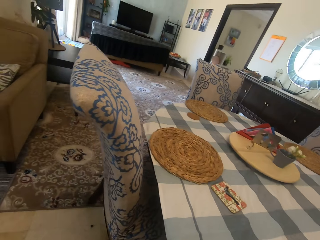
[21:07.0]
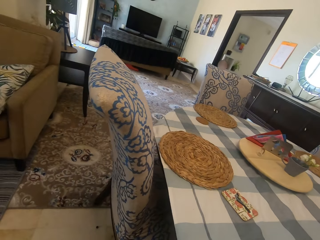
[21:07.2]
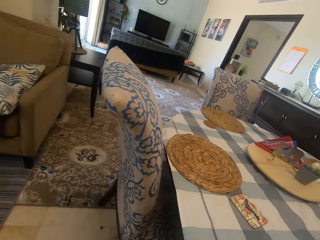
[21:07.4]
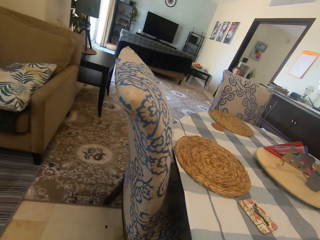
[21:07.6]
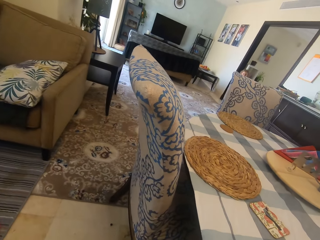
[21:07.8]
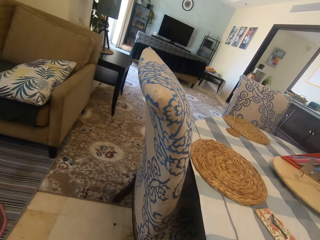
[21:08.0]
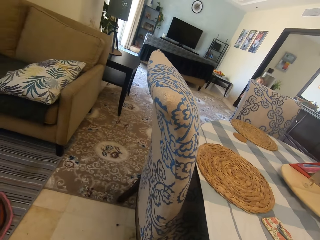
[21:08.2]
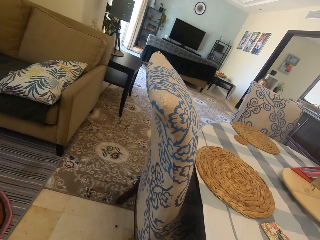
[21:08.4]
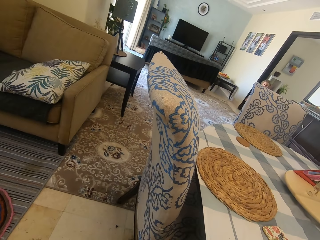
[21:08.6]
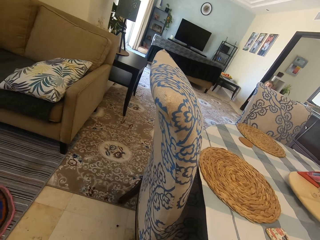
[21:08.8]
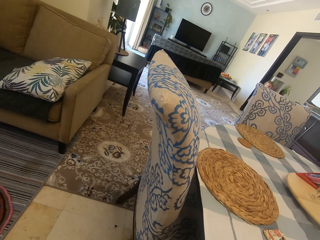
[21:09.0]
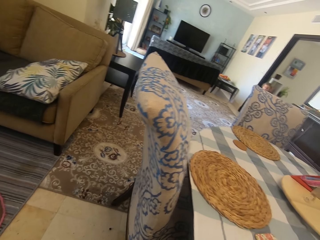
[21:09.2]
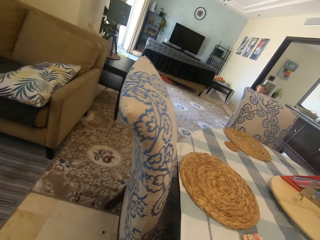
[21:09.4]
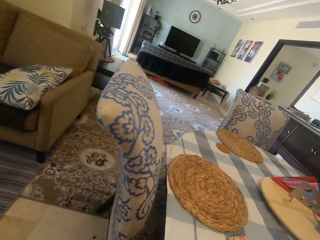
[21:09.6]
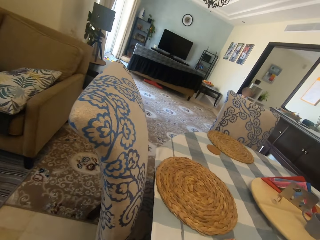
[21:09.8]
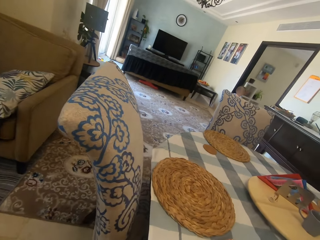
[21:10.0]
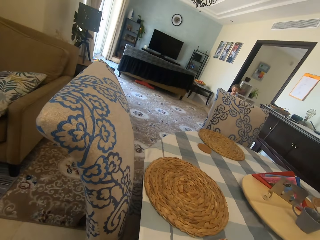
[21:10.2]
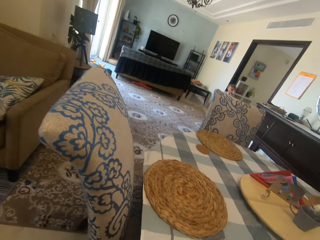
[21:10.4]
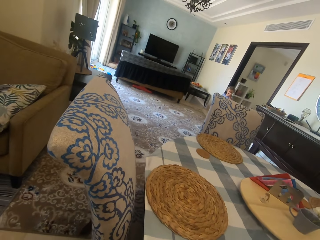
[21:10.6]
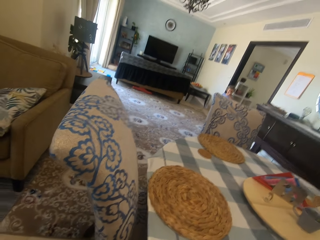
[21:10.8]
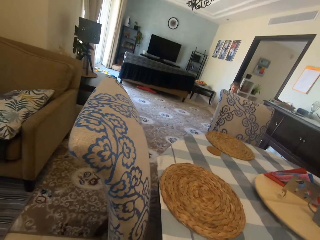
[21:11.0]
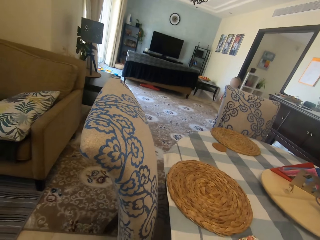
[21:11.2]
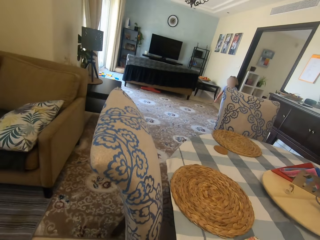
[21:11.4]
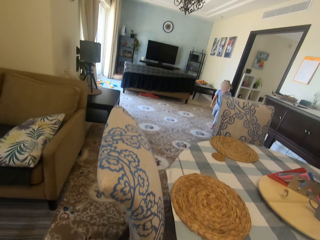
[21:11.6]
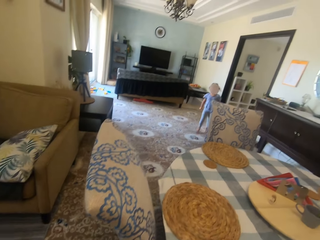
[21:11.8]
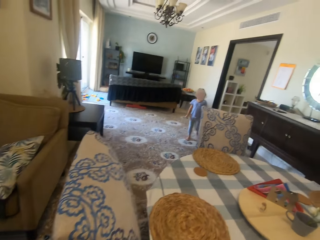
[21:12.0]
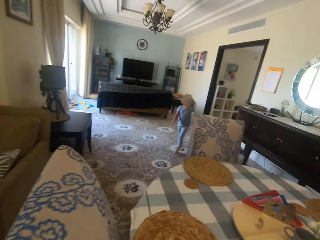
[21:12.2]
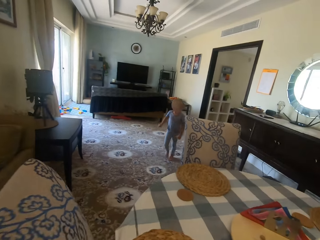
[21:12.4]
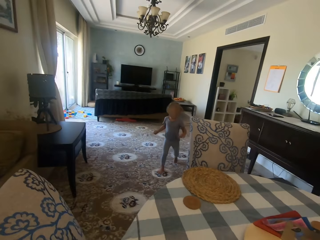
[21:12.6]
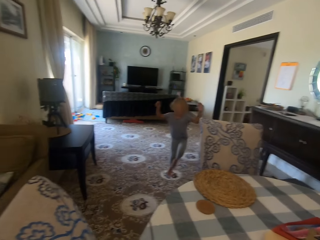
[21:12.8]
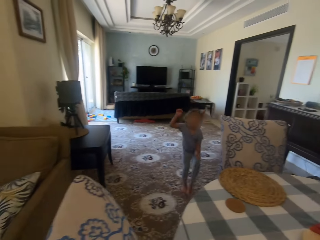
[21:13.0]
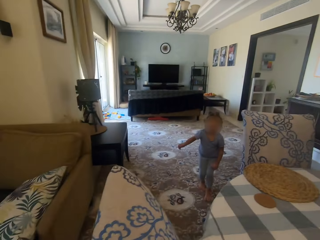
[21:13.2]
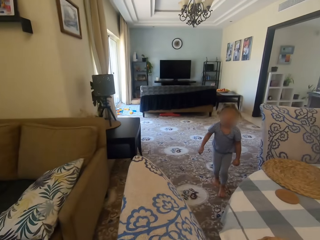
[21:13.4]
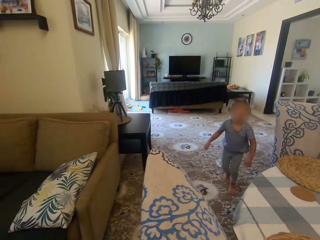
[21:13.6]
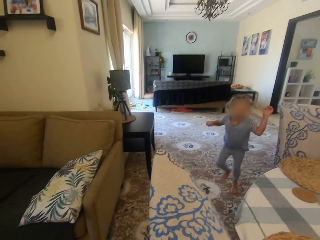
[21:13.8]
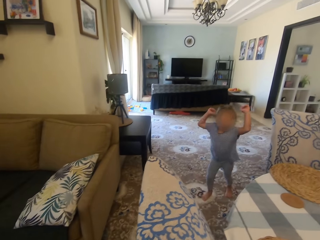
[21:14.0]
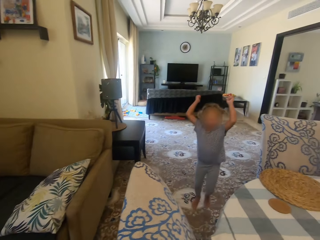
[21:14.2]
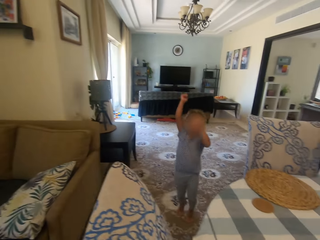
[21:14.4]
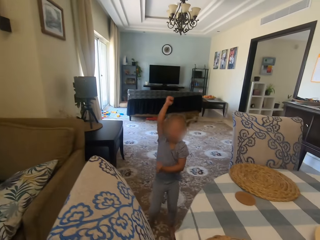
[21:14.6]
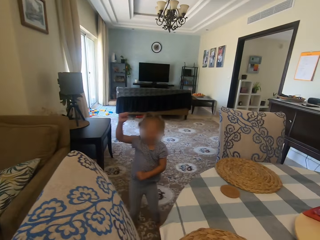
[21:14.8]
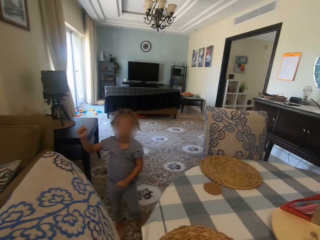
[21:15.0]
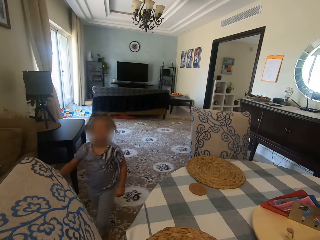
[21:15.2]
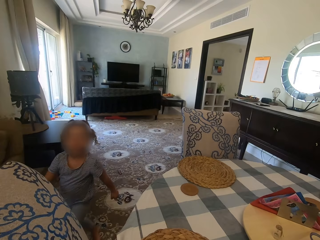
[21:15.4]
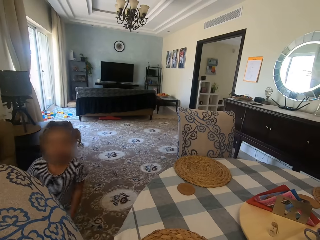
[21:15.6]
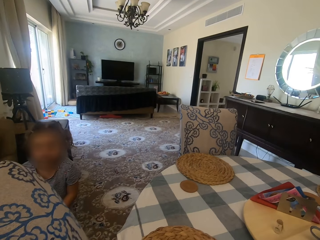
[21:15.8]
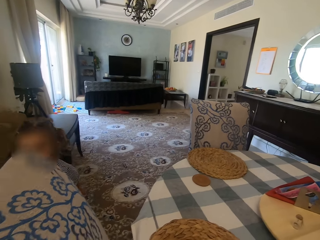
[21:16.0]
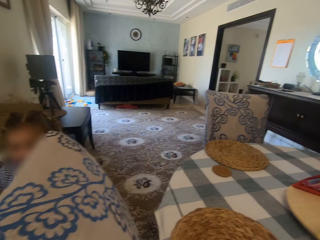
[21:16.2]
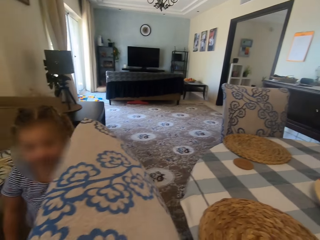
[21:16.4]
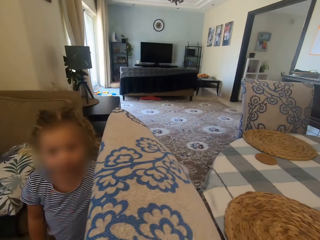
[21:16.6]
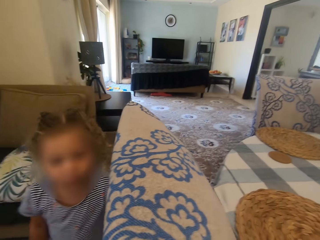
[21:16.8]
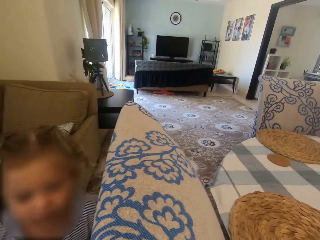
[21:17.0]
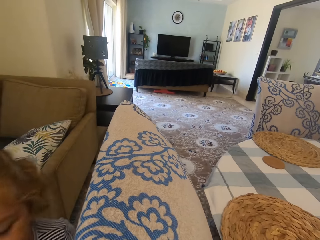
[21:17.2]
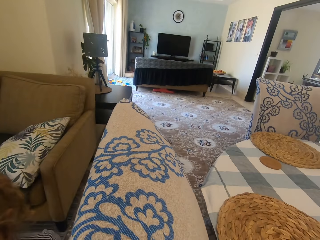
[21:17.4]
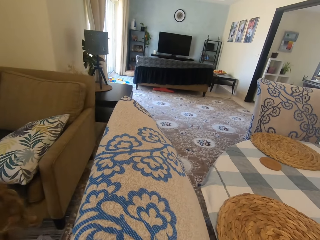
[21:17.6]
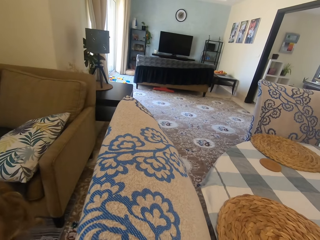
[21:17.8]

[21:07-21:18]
The camera wearer dialogues with a girl. They do something. The girl walks in the house and jumps up. The girl dialogues with the camera wearer. The girl walks around.

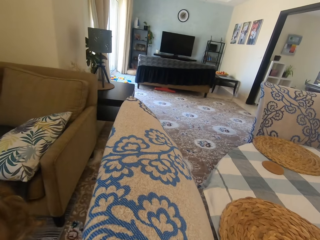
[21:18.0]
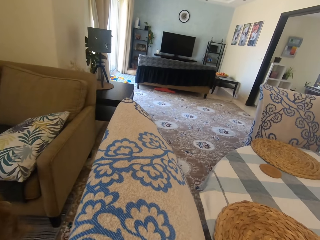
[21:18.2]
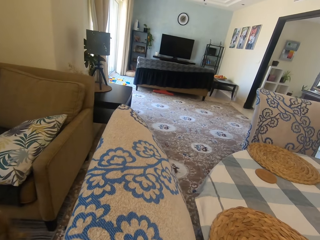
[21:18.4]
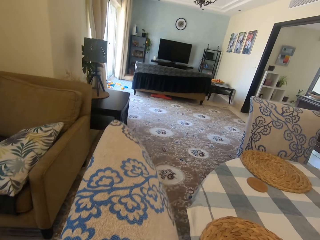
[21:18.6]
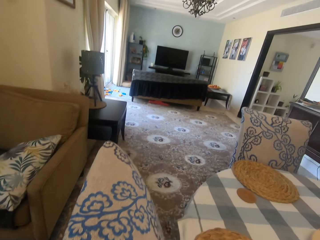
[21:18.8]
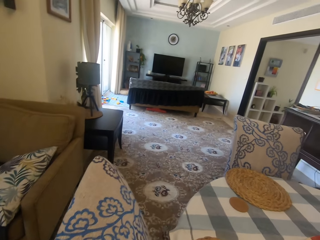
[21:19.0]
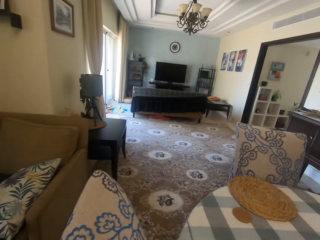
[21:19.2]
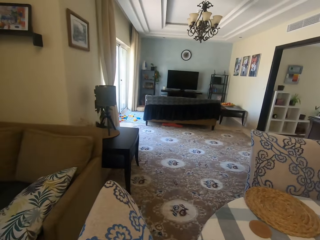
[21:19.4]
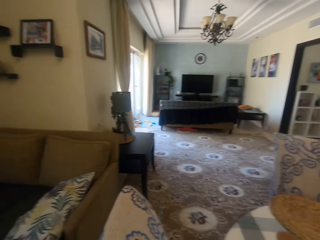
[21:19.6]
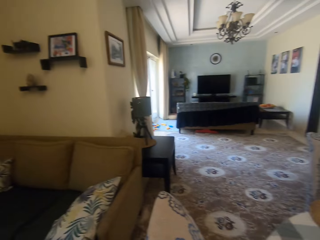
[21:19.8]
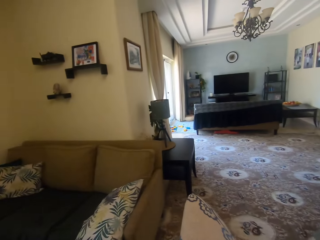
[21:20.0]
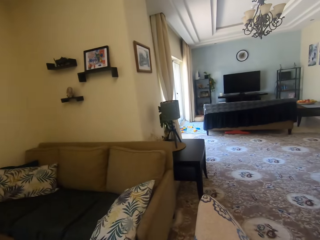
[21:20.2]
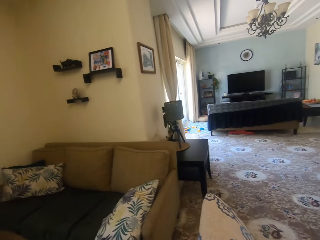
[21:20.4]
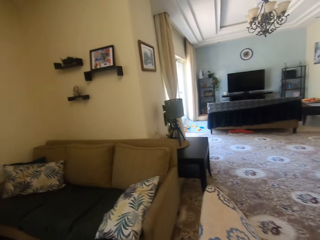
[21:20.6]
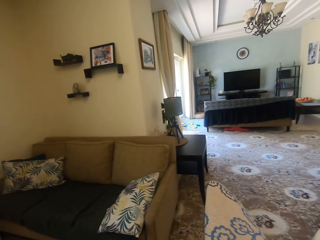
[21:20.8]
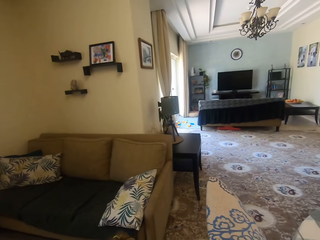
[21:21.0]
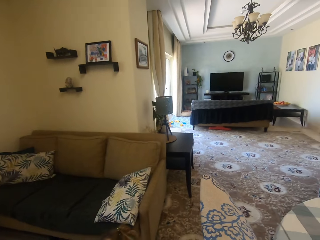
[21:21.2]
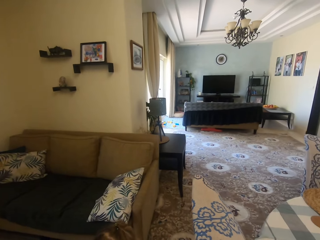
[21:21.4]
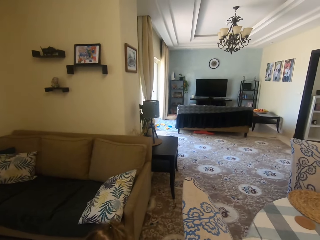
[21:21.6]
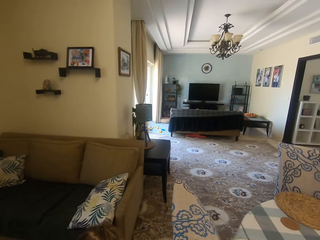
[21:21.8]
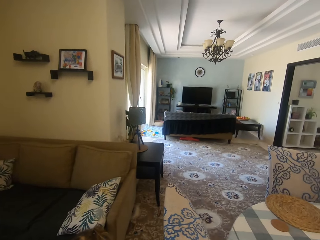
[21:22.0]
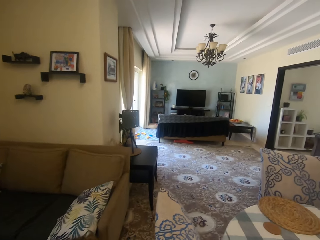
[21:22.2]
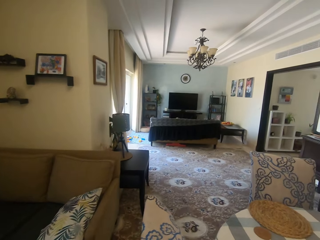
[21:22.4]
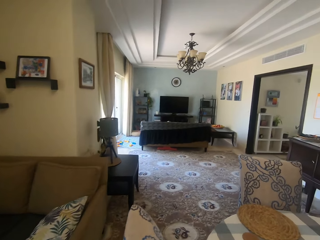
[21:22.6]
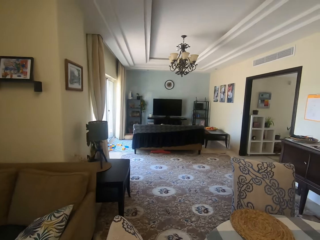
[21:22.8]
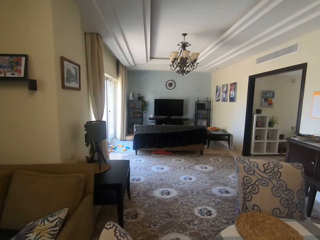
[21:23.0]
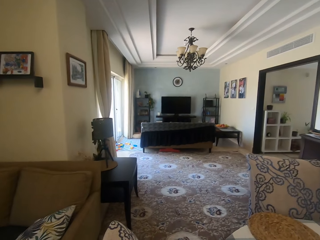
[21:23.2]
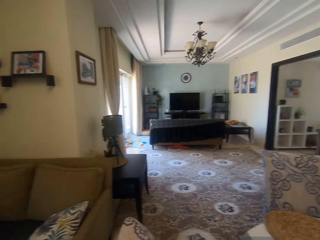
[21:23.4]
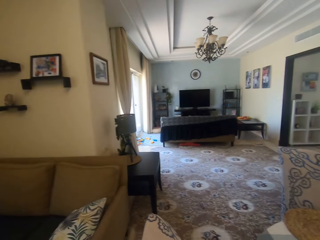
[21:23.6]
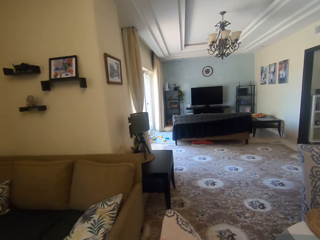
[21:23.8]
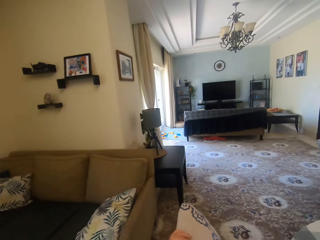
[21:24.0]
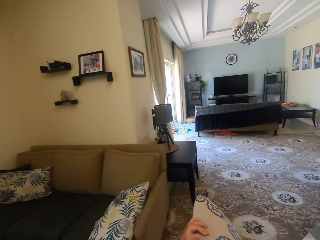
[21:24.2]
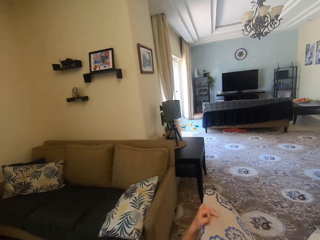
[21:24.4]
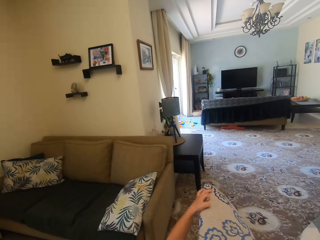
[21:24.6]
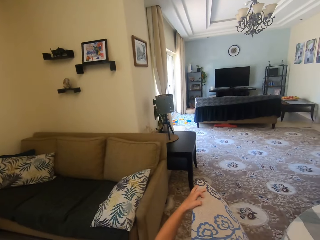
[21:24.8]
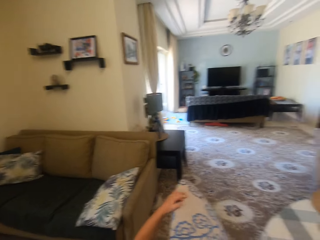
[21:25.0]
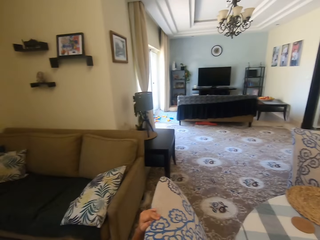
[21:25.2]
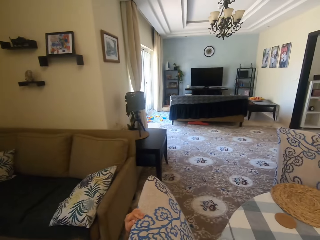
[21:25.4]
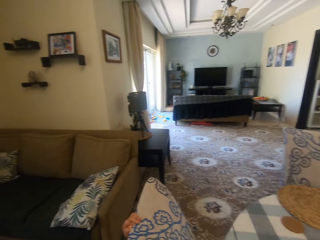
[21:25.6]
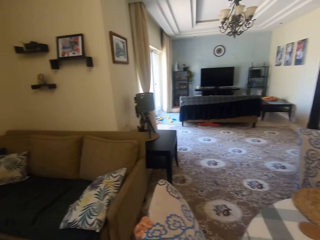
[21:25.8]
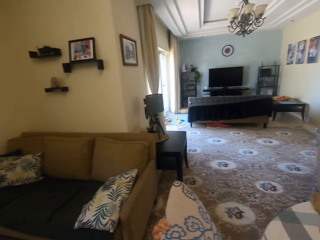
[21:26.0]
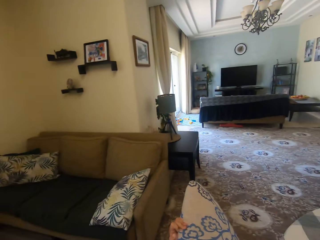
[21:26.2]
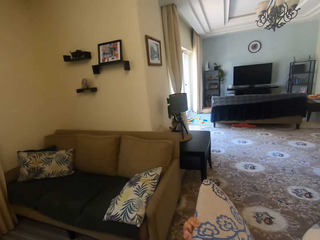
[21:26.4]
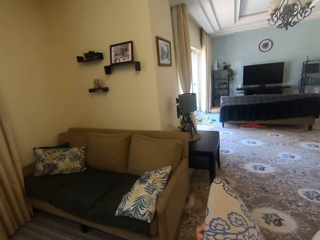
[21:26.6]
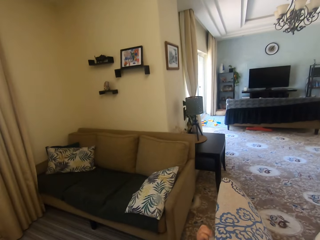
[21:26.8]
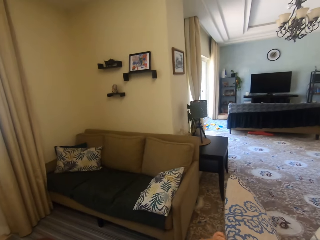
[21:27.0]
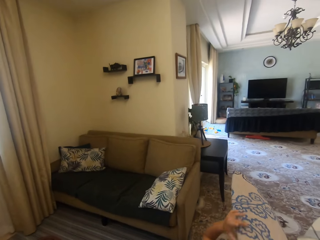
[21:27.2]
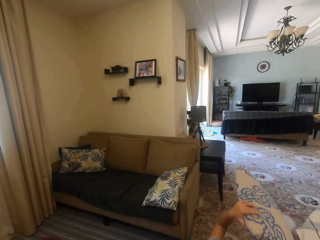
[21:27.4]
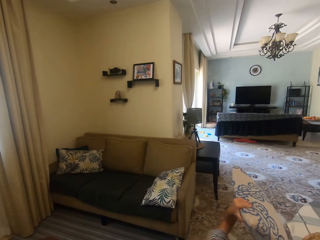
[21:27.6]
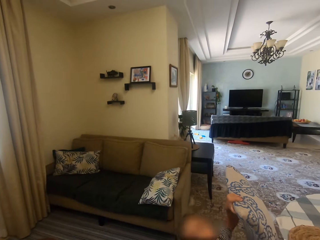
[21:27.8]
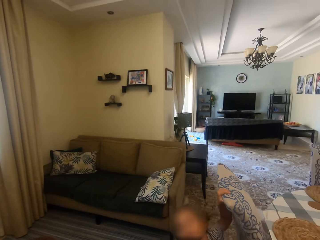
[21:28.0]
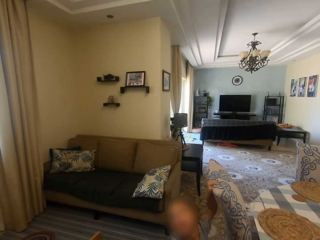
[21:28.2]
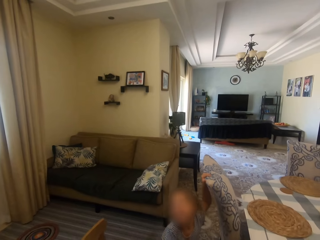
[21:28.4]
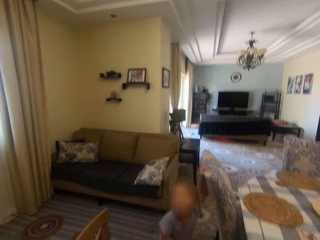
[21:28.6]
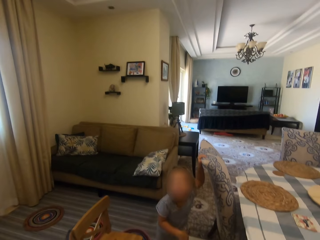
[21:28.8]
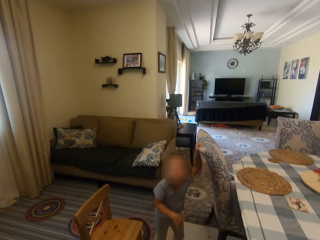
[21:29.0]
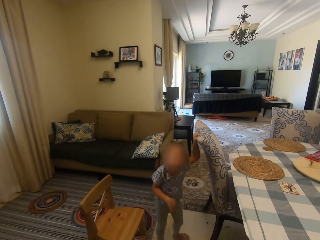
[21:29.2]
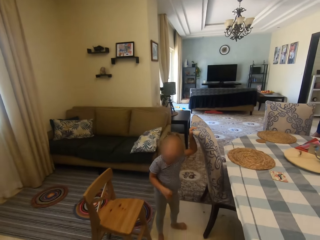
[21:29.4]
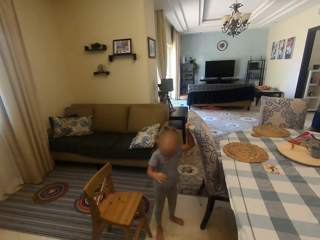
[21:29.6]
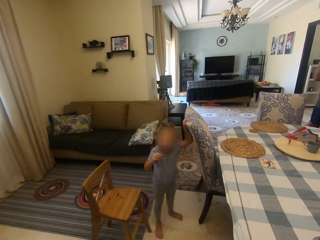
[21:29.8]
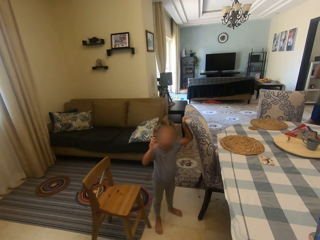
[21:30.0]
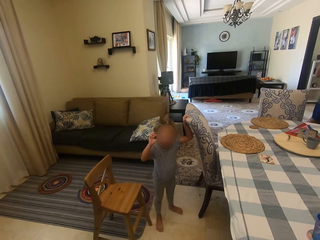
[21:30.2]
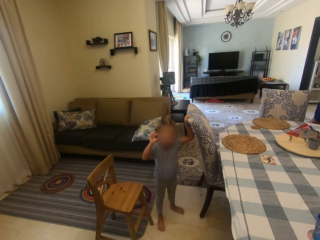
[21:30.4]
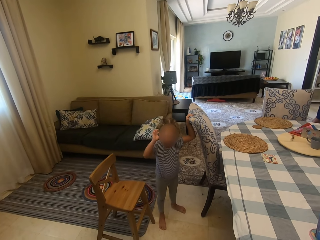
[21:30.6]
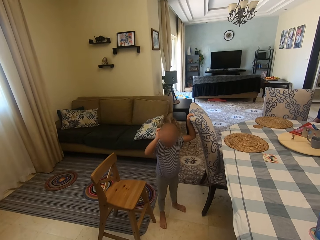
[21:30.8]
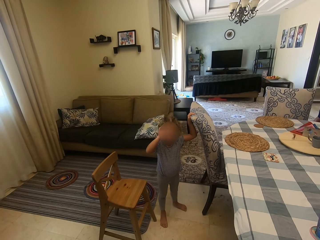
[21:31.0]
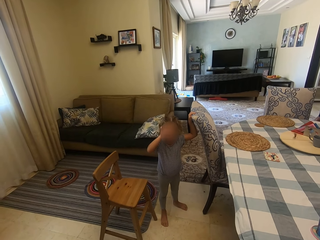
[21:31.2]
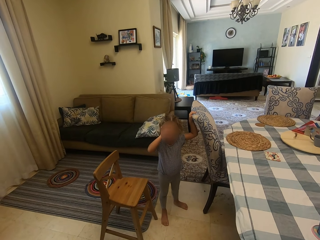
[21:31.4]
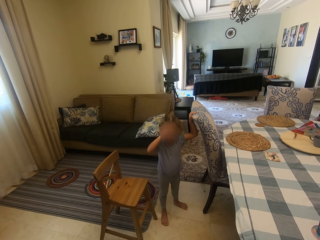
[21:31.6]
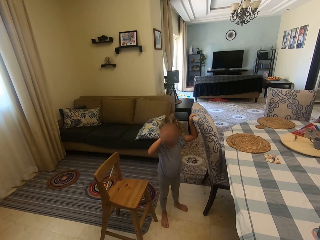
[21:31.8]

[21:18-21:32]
The camera wearer does something. They look around and dialogue with a girl. The girl stands behind a chair and moves a hand on the chair. The camera wearer moves backwards. They dialogue with the girl. The girl holds the chair and lifts a hand. A man stands close to the table. The camera wearer dialogues with the girl. They look around.
